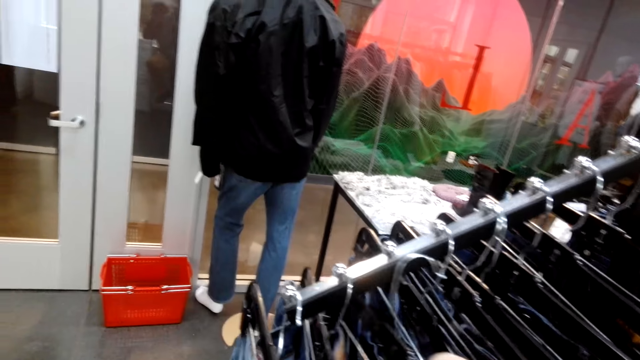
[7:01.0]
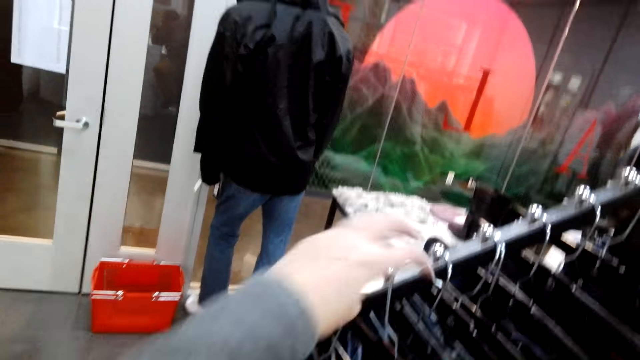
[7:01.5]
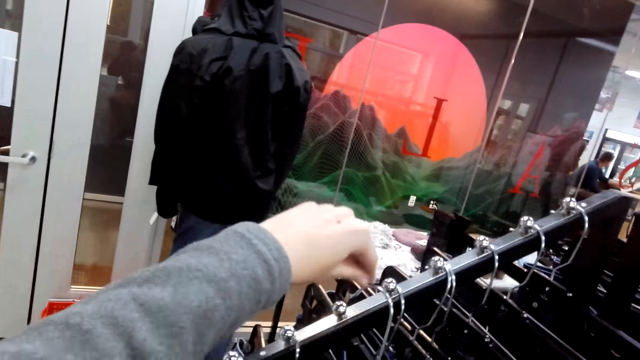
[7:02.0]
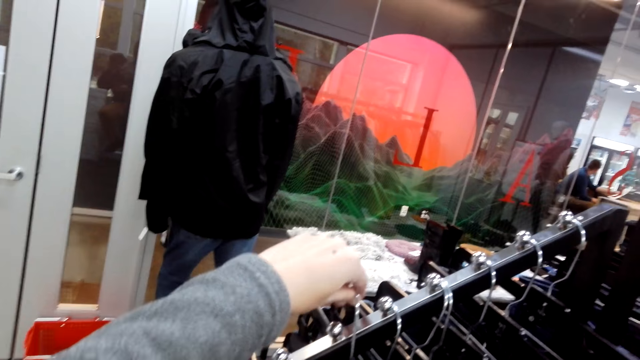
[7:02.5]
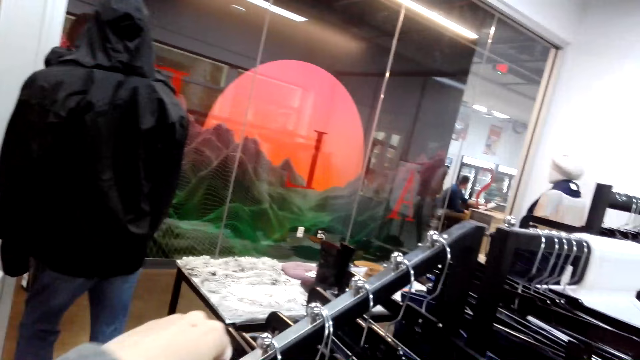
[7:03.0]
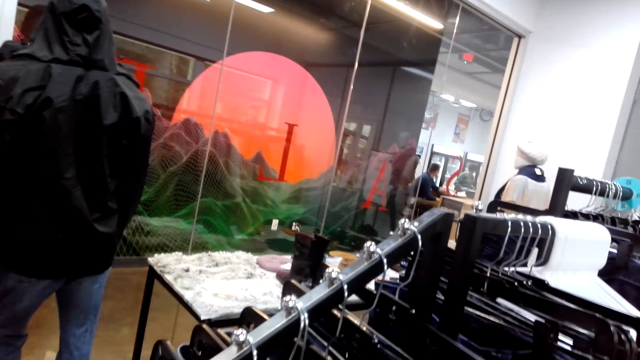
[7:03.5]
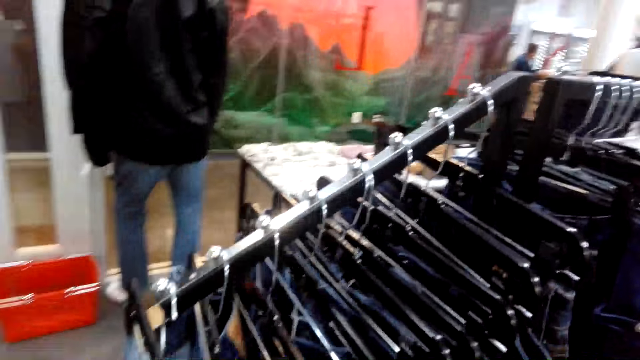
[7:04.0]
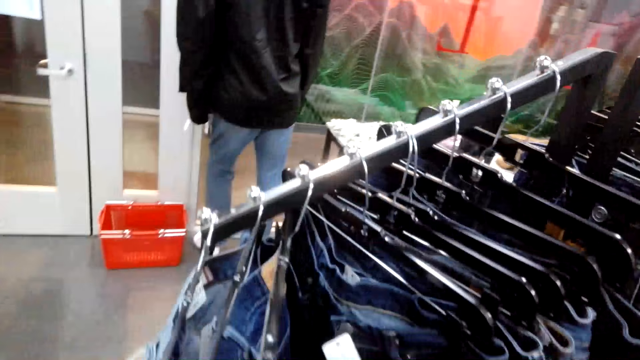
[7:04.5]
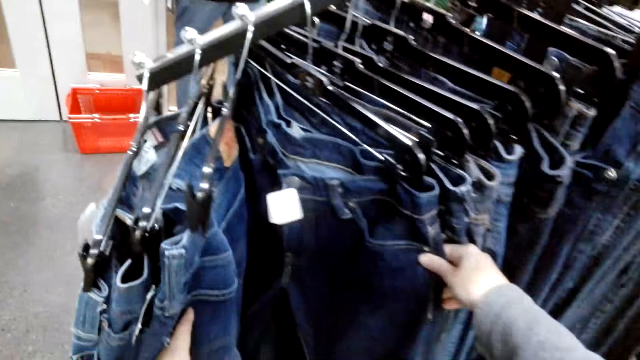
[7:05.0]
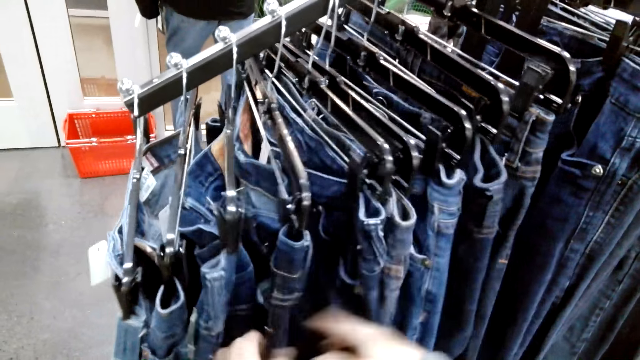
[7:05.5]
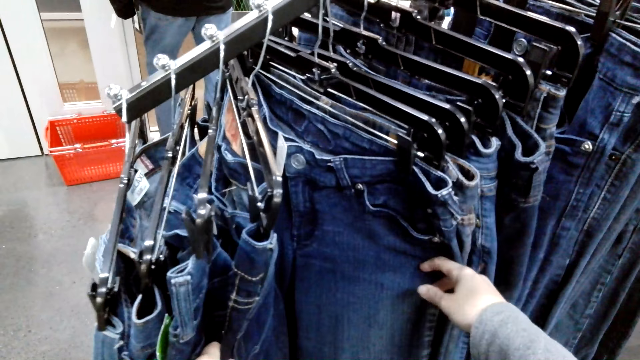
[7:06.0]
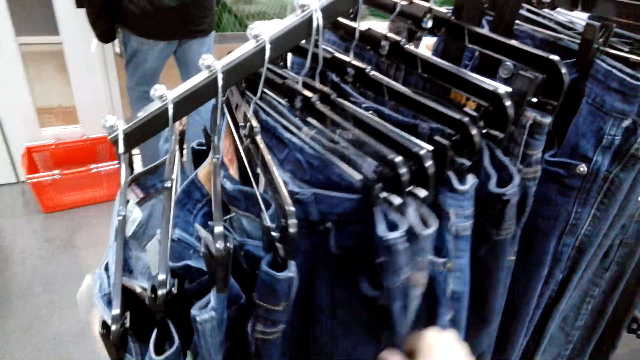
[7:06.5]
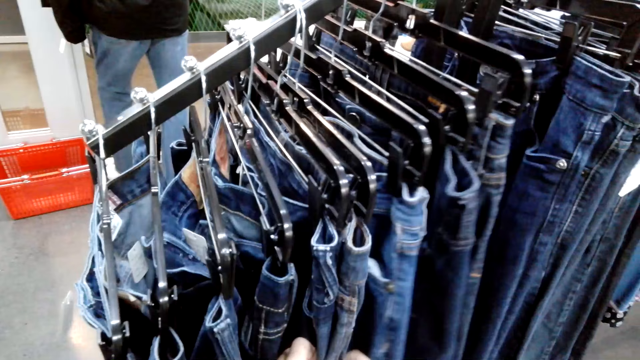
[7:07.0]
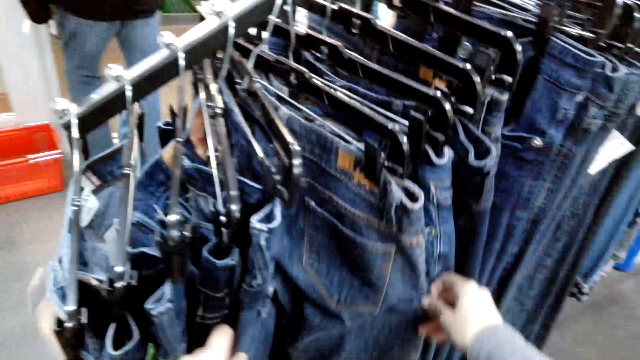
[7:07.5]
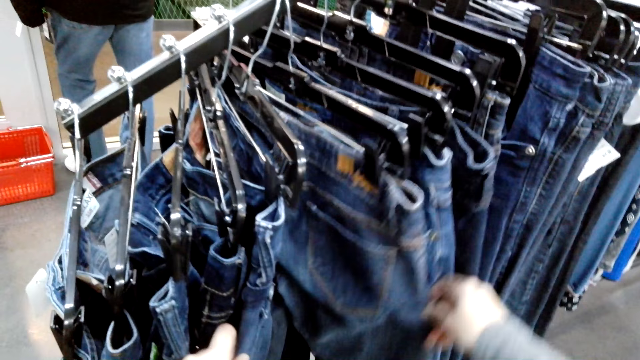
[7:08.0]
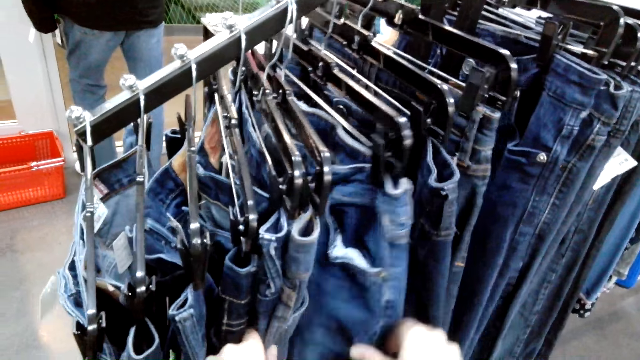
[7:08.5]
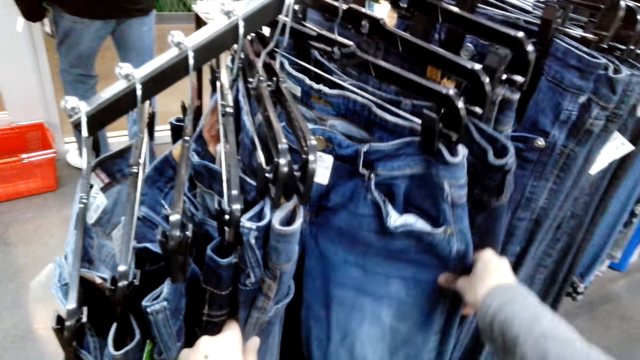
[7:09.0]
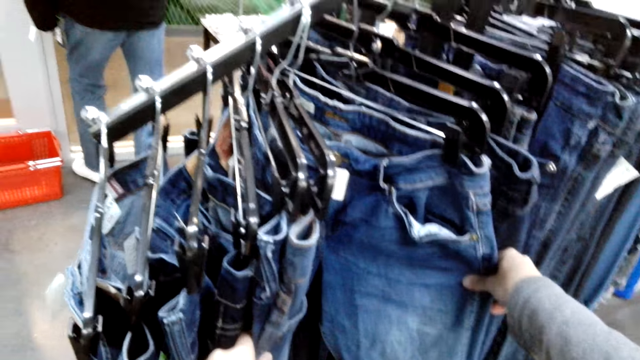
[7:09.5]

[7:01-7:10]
The camera wearer hangs the cloth. They touch the cloths and push jeans aside with both hands.

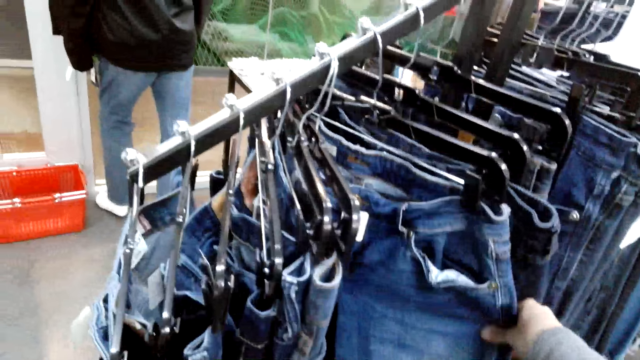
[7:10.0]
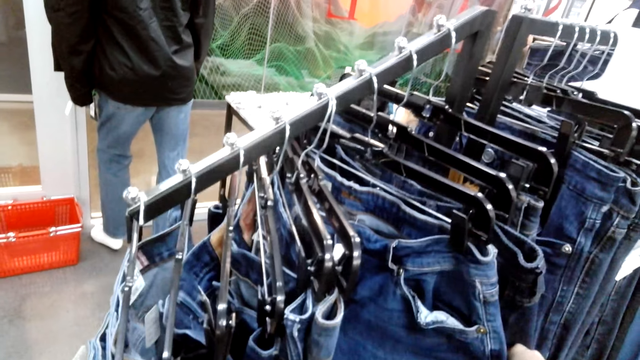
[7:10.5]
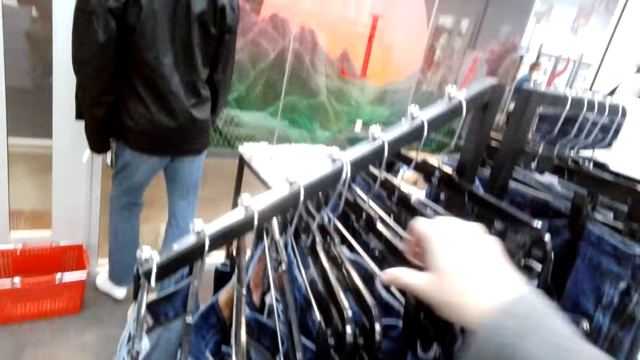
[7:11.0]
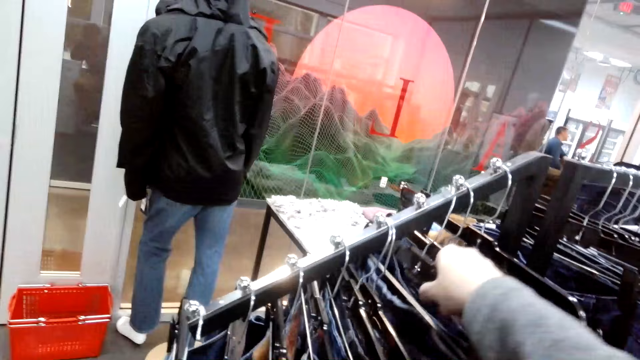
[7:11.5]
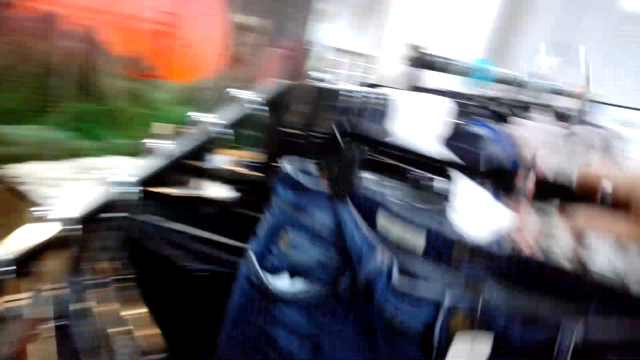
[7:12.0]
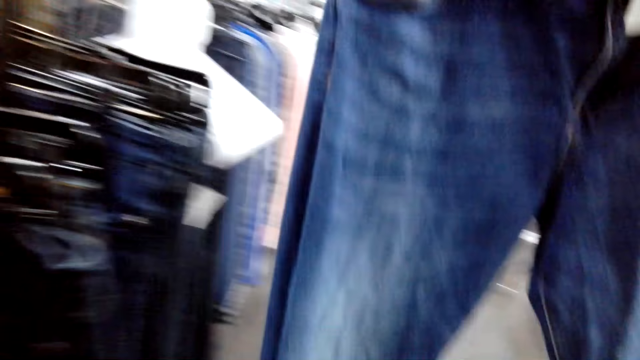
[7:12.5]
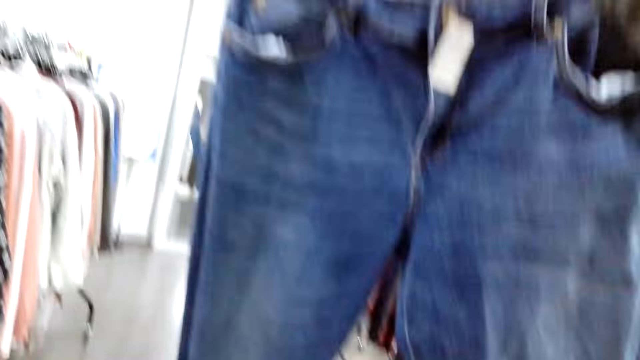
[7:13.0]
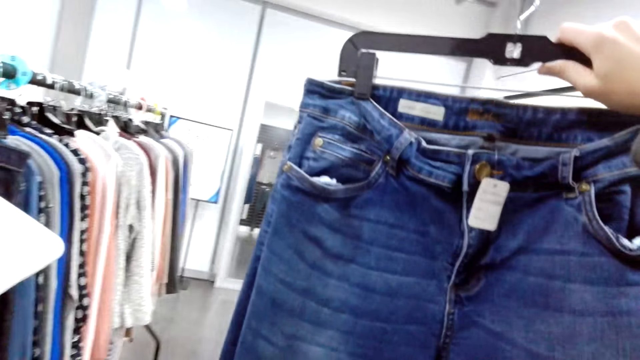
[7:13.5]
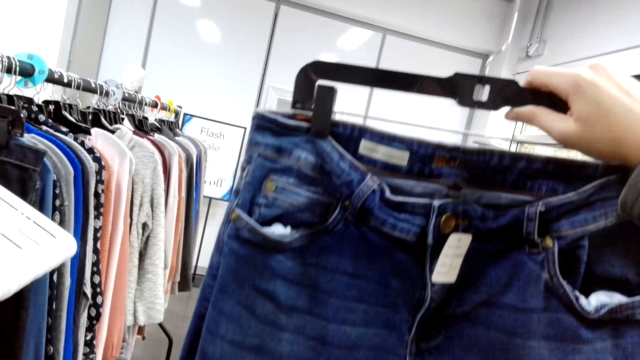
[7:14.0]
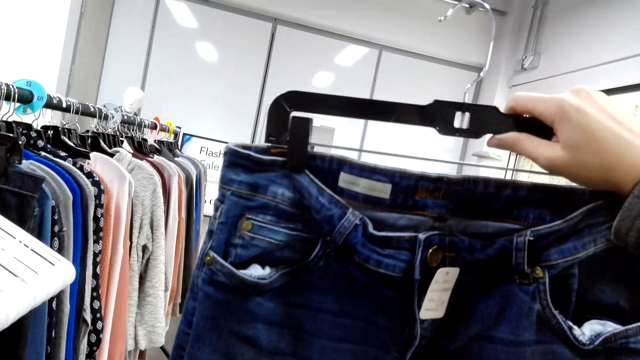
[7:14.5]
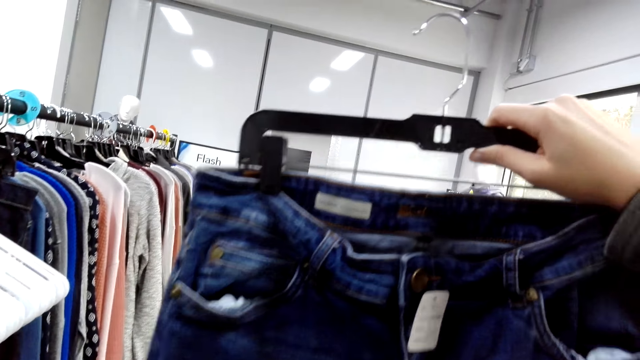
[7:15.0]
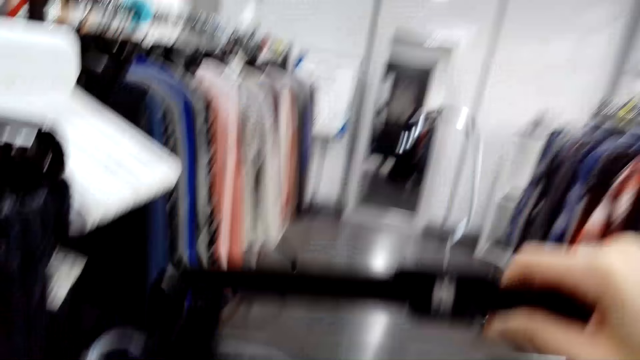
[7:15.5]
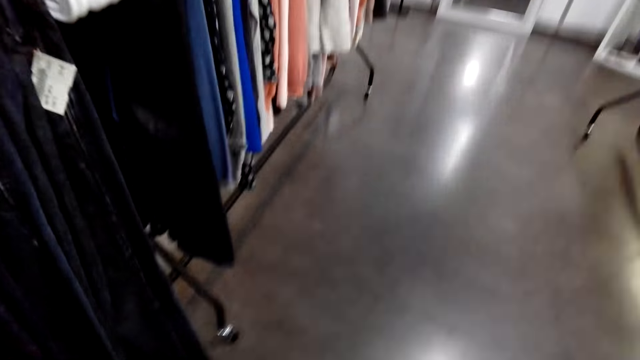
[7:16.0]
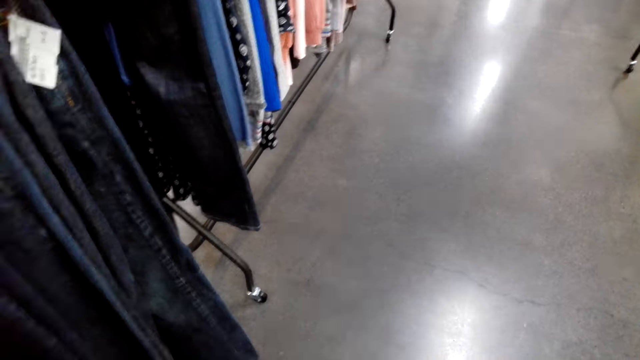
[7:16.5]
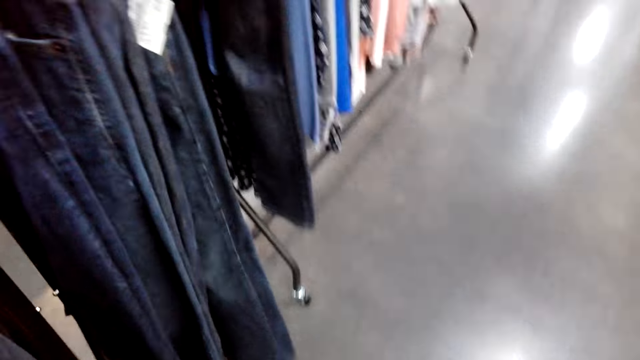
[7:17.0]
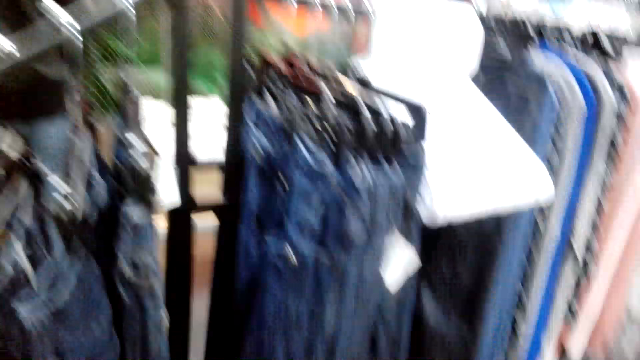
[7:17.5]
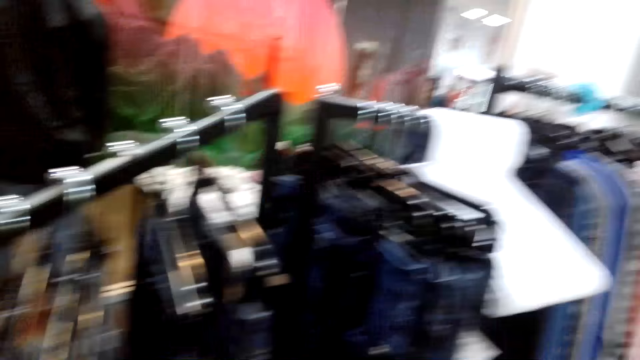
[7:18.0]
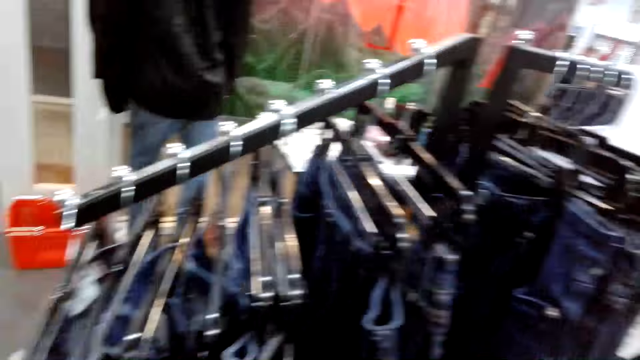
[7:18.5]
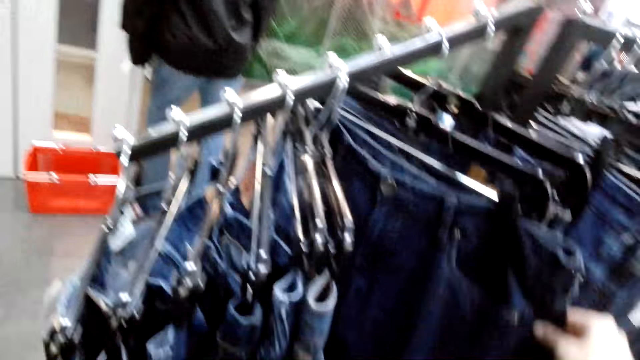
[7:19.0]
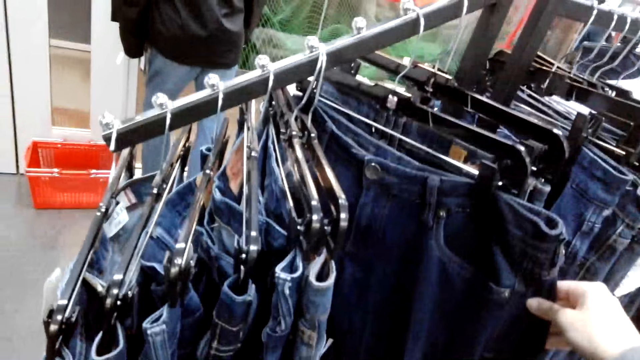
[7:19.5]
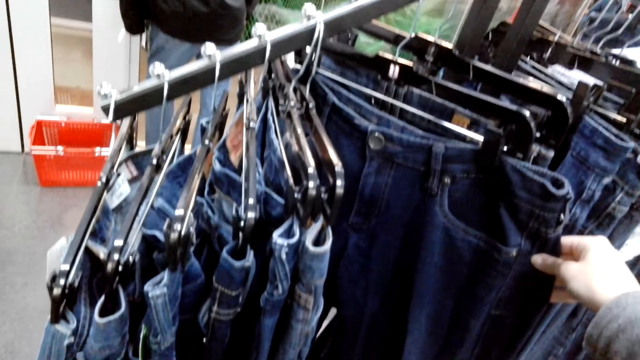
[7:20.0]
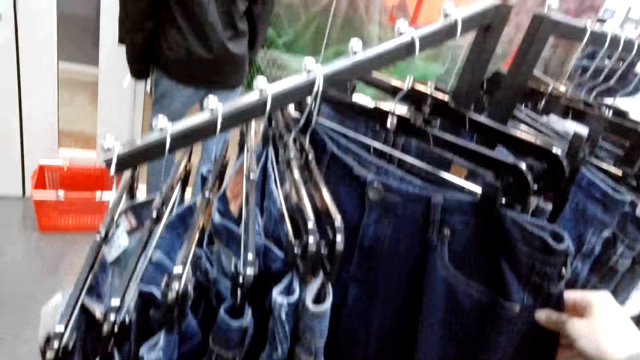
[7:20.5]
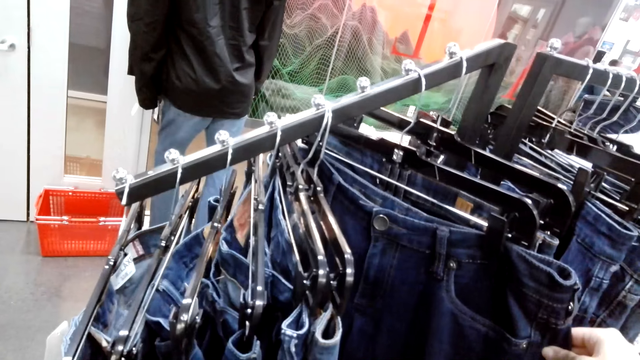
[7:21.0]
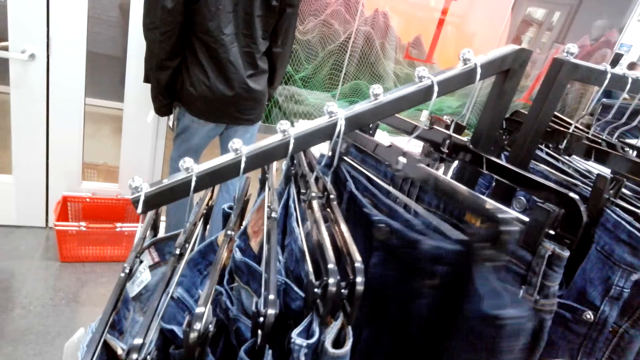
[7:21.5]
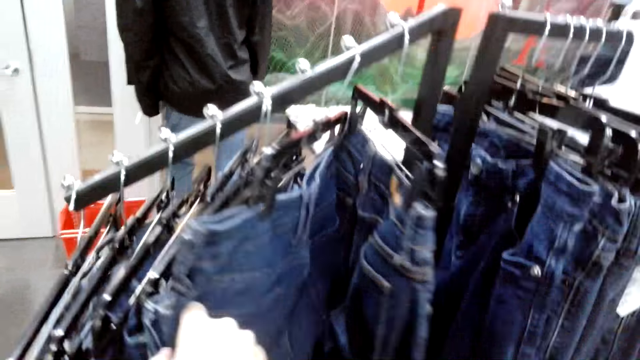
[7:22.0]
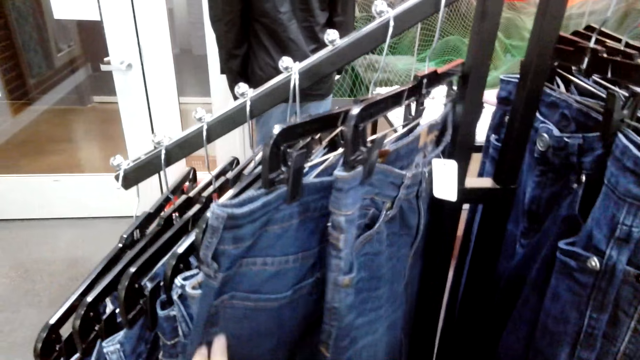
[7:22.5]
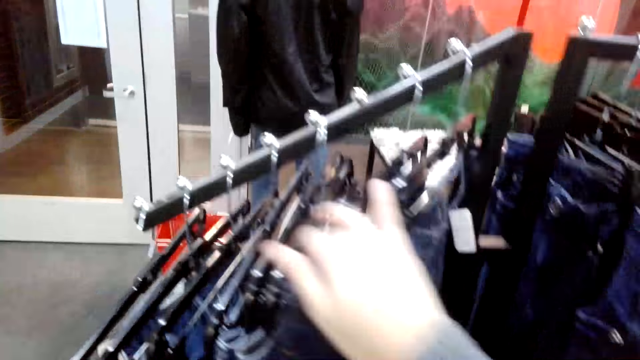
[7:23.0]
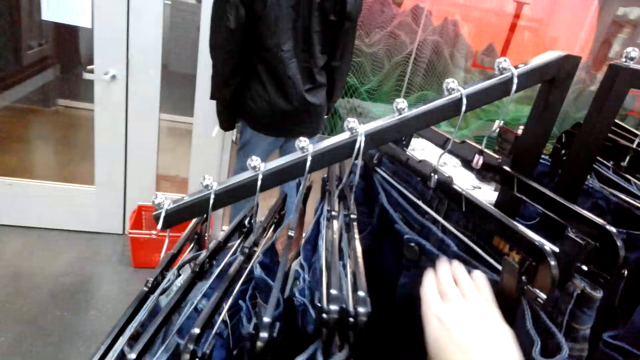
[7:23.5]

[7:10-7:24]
The camera wearer picks jeans from the hanger with the right hand. They take a look at the jeans. They touch the cloths.
